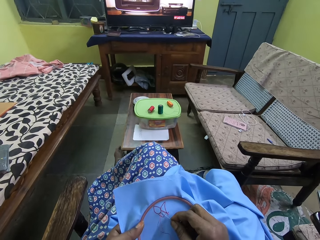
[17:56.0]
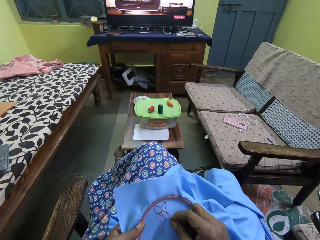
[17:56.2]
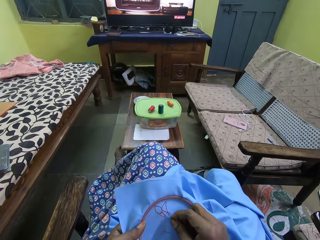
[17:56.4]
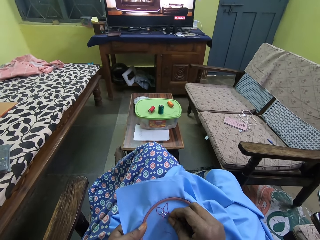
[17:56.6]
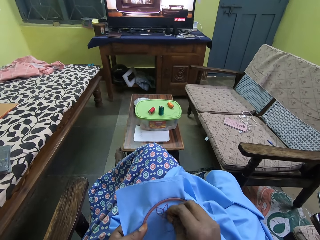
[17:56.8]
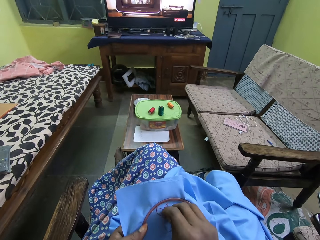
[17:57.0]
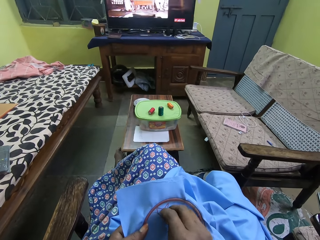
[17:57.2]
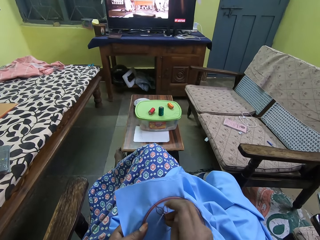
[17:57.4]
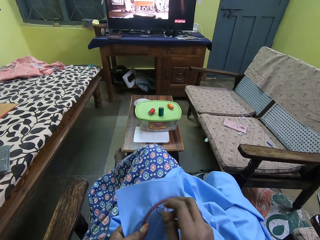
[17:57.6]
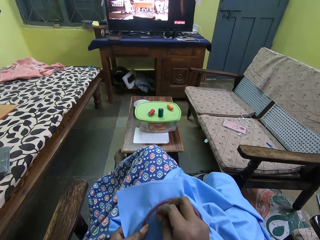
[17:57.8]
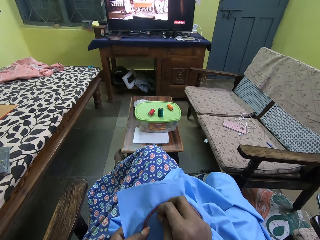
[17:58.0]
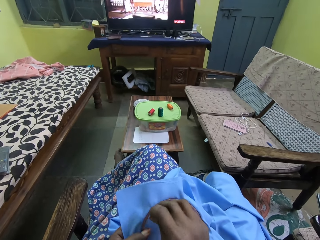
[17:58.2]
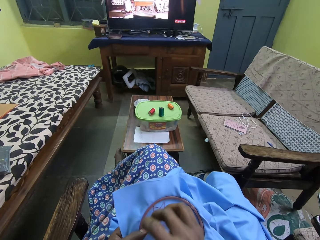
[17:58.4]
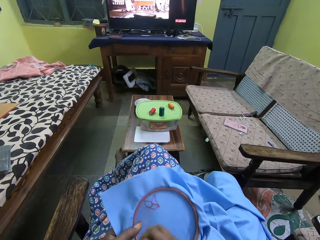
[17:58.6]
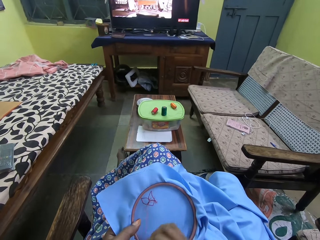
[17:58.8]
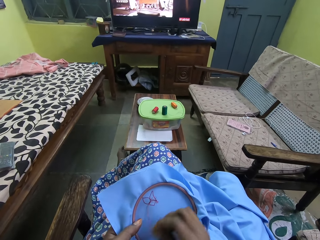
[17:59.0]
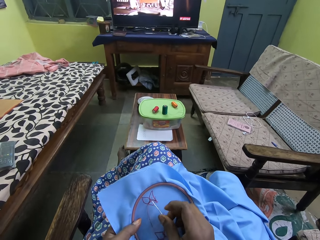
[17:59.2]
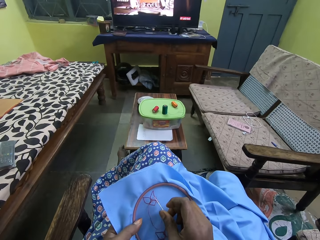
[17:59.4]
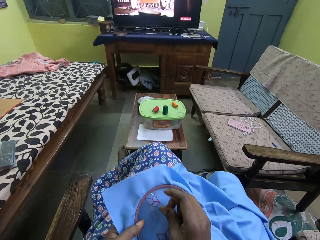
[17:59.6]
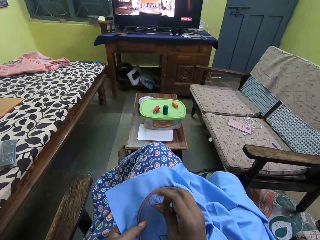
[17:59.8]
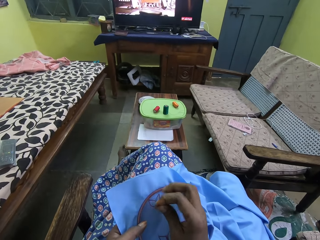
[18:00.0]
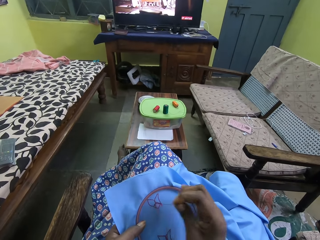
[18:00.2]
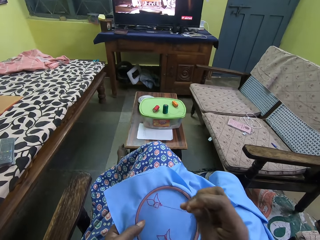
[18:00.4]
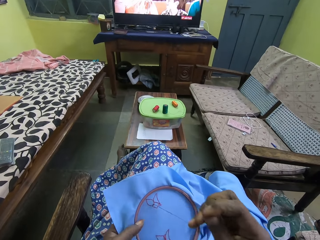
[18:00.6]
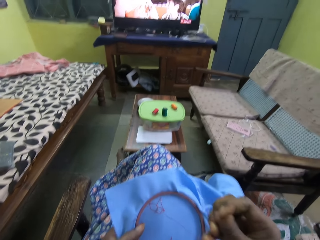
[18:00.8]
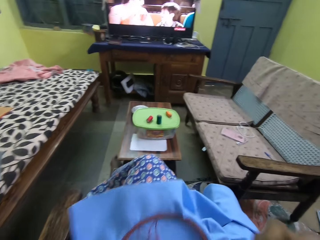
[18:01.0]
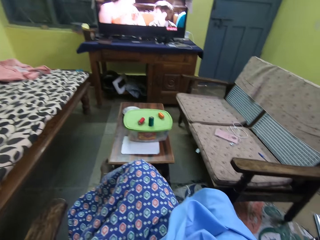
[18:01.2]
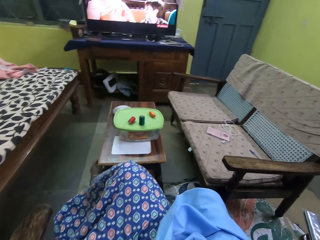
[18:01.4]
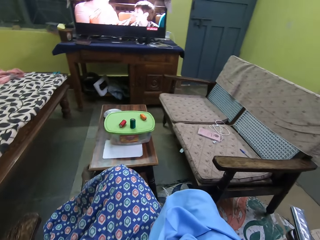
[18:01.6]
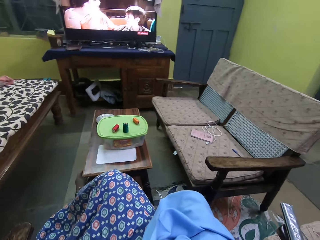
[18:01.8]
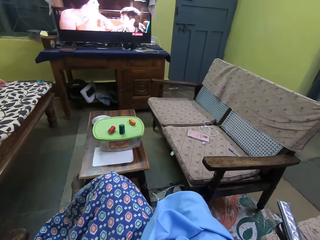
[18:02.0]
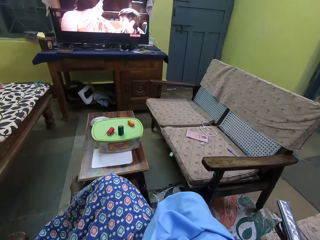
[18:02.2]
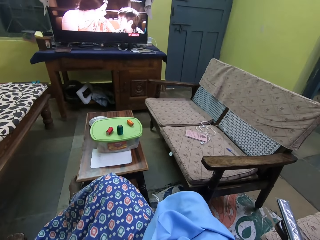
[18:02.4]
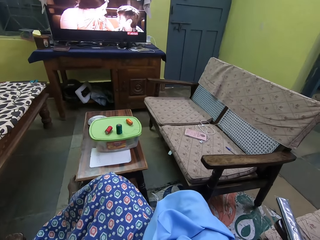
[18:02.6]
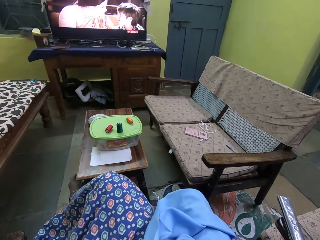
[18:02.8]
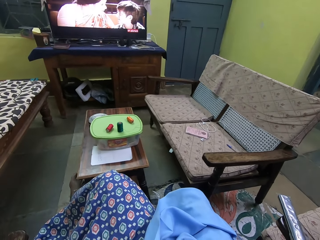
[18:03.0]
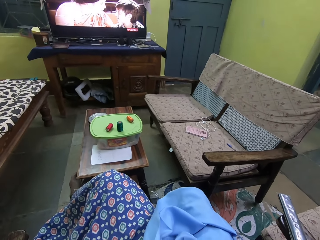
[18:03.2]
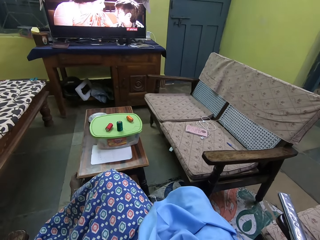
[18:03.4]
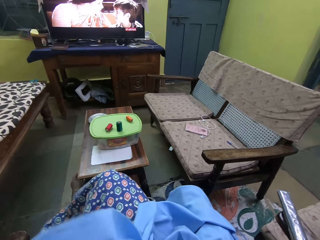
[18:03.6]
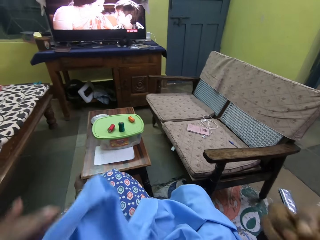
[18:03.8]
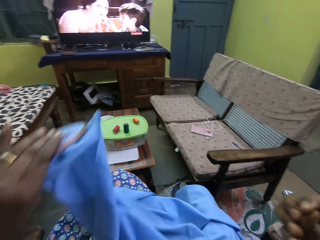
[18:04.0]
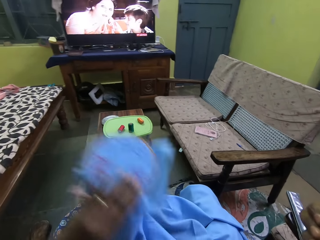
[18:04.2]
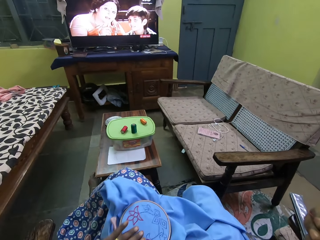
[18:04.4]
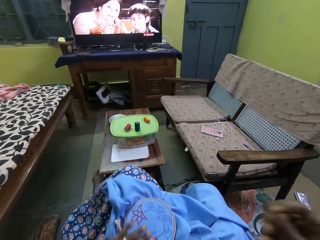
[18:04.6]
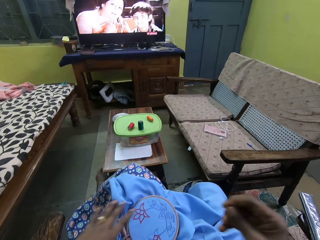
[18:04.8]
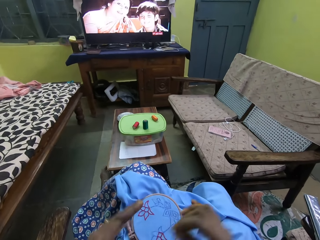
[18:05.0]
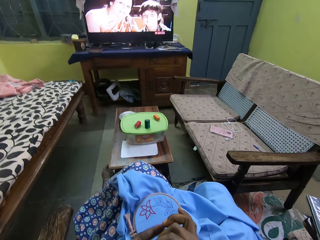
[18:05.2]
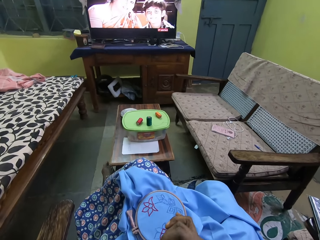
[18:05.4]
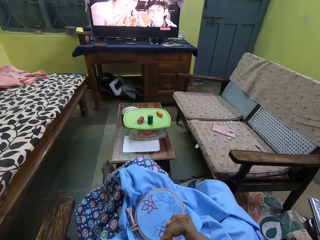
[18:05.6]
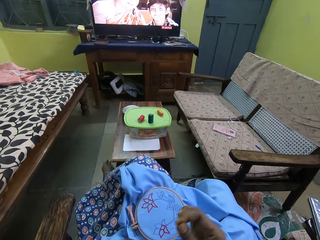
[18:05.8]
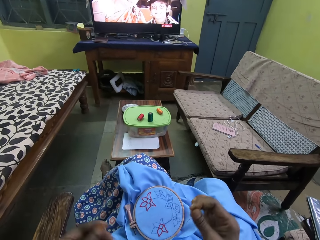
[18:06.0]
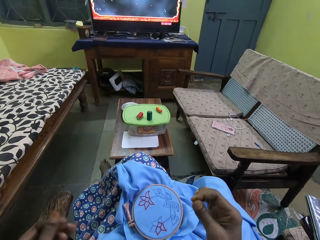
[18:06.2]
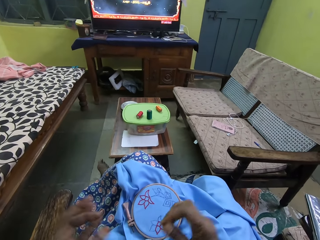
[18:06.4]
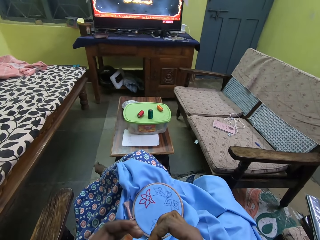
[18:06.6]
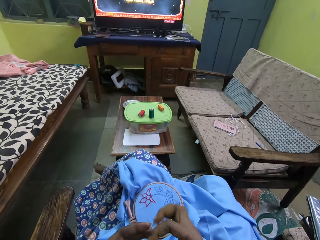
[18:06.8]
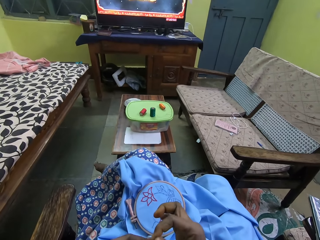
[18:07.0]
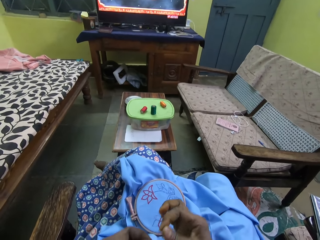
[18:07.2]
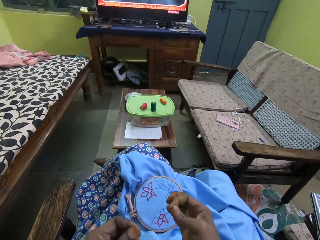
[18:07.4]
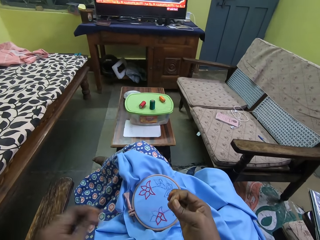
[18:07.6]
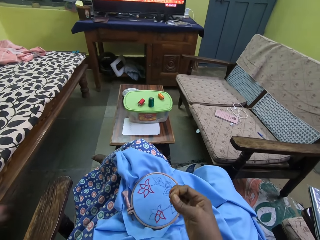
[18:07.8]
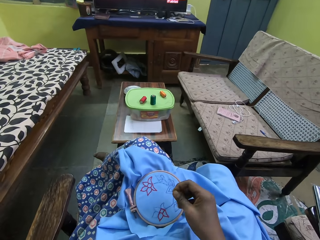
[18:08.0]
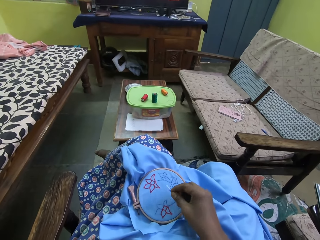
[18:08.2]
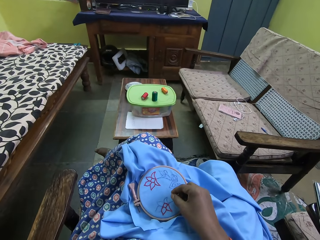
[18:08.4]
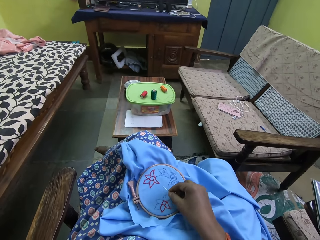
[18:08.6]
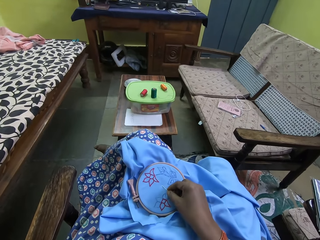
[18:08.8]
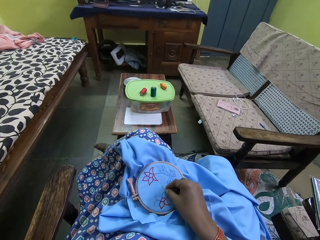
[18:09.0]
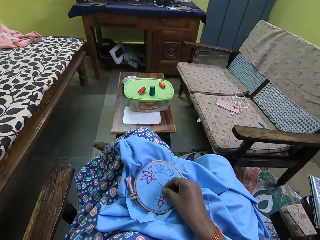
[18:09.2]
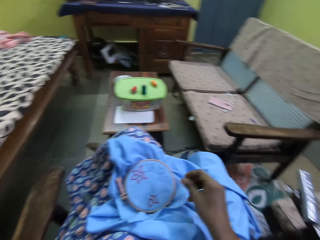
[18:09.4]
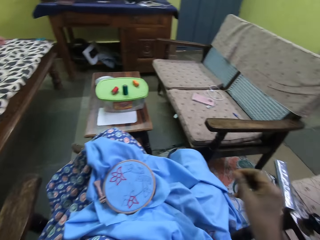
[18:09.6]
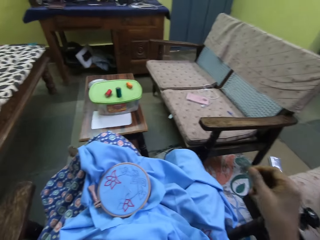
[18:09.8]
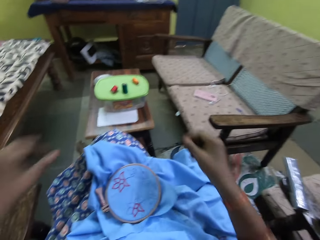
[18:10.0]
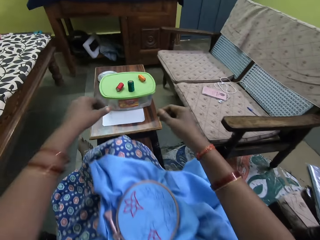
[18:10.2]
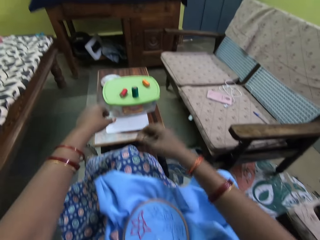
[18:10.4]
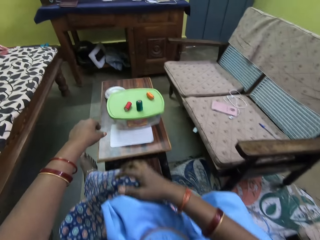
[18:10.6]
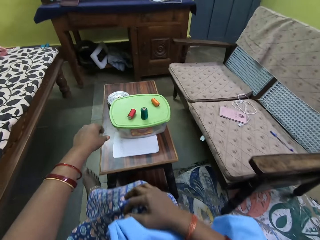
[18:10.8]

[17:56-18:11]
The camera wearer stitches. She pulls the thread. She lifts the cloth. She drops the embroidery hoop on her lap with her left hand. She removes the thread from the needle with her left hand. She throws away the thread. She inserts the needle and thread in the fabric with her right hand. She attaches the needle to the thread.

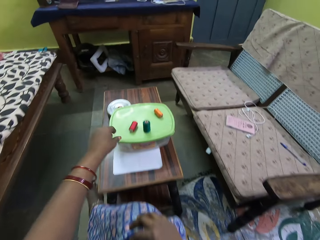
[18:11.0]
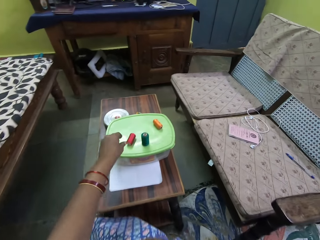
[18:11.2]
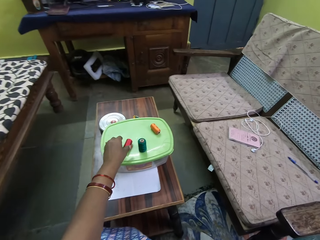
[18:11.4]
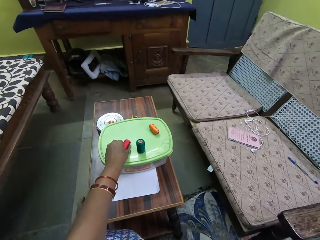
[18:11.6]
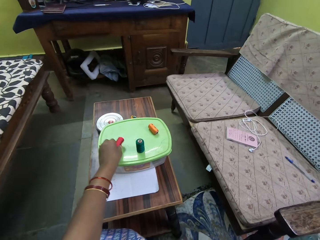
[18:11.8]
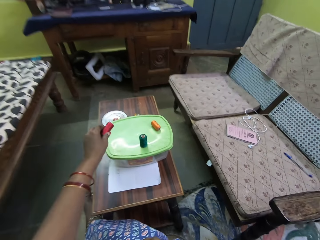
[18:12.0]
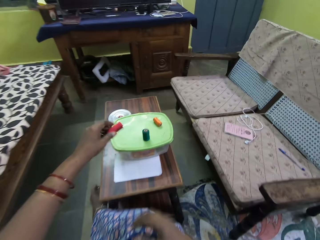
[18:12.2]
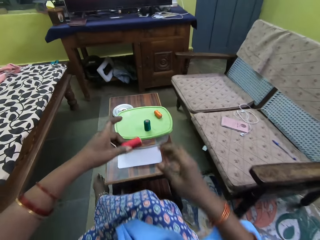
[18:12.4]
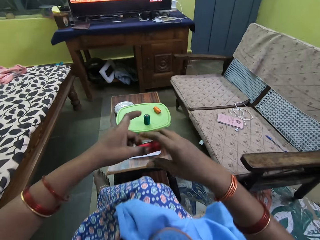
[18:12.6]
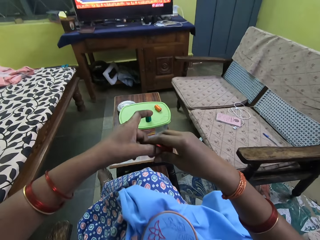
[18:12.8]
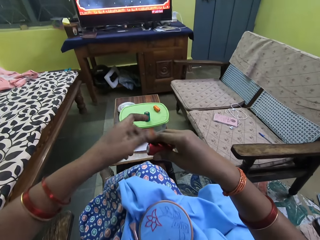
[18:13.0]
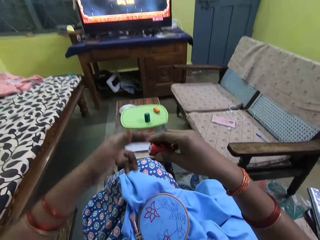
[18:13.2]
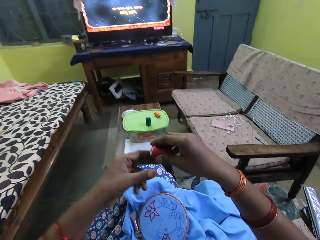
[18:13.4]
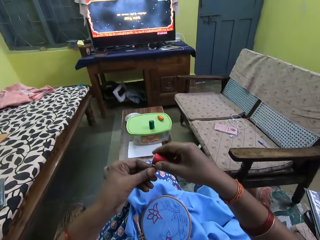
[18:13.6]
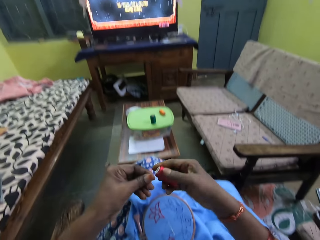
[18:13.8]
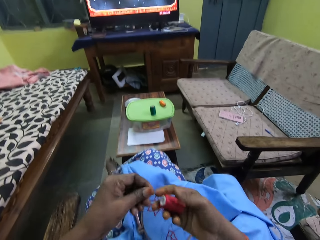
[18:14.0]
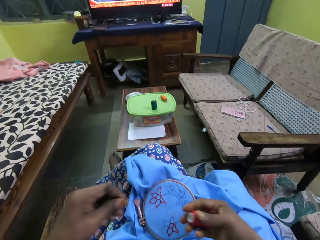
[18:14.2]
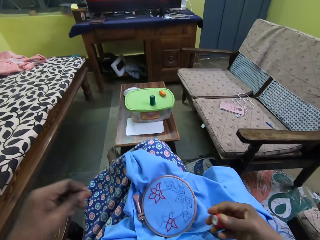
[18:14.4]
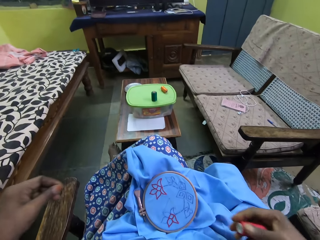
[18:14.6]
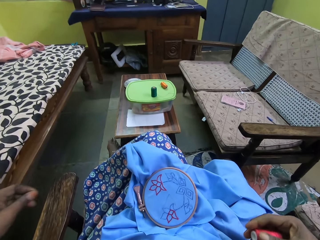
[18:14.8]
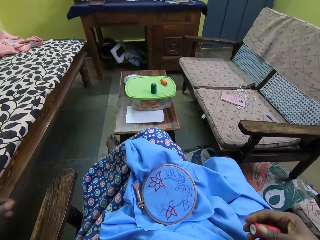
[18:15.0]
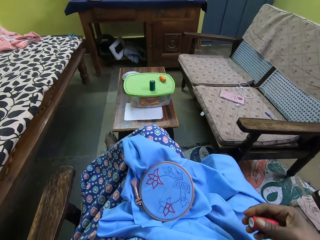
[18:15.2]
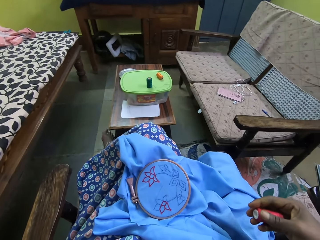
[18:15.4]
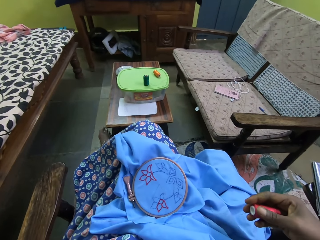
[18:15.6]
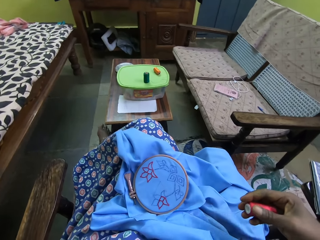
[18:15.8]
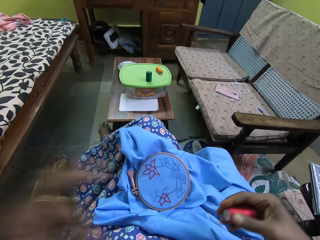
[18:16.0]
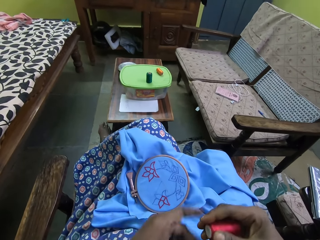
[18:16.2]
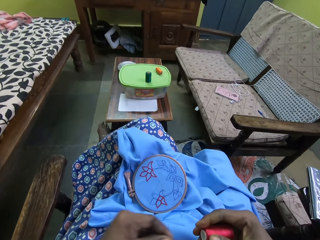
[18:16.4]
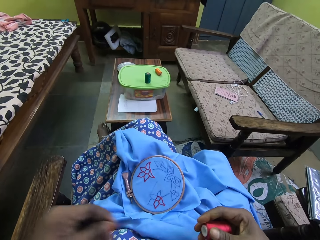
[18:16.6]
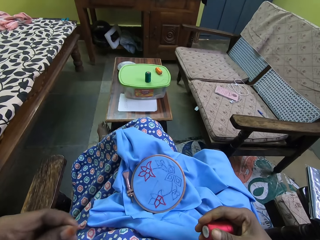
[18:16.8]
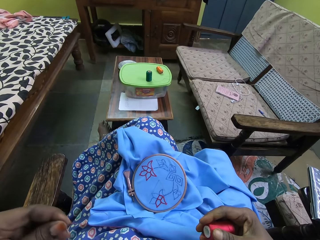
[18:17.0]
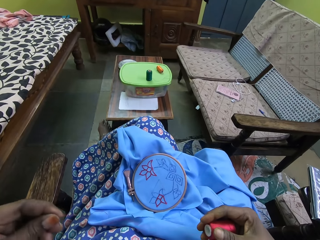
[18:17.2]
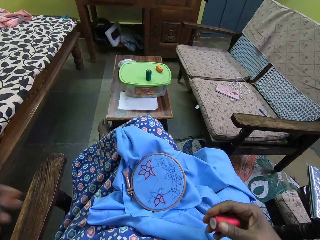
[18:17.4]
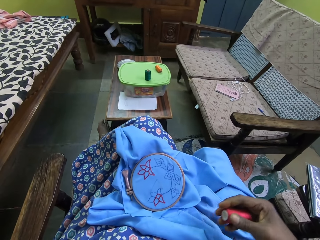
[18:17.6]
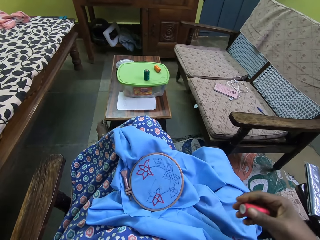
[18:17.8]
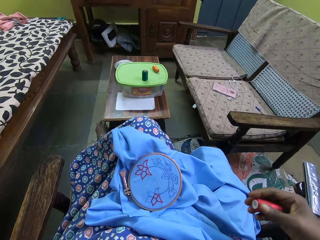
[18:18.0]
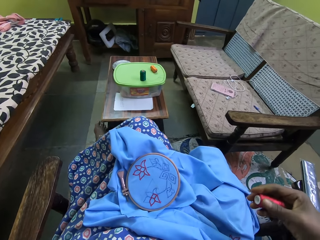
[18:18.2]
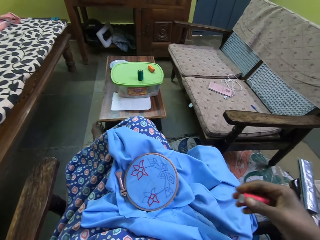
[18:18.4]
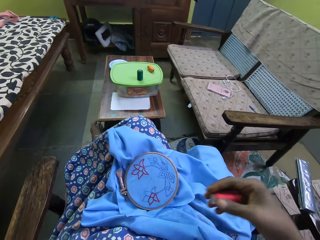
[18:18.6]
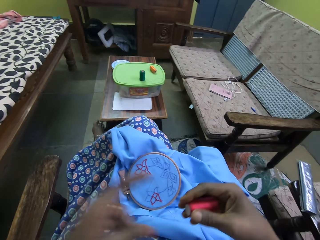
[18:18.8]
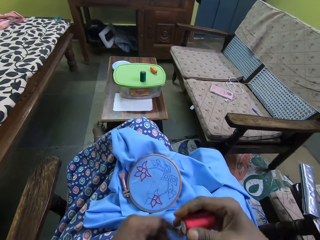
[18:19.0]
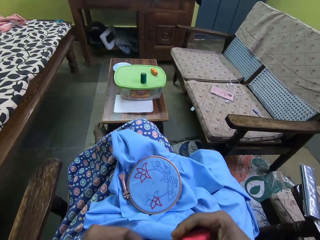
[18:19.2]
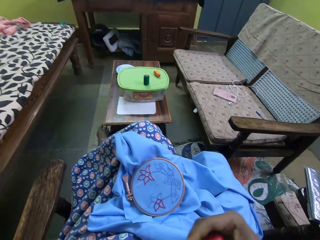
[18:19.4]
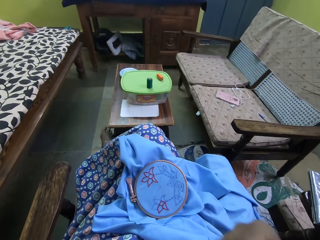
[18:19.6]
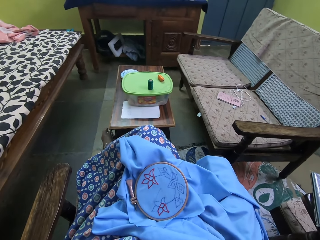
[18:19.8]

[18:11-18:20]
The camera wearer picks up a thread from a plastic container on a table with her left hand. She passes the thread from her left hand to her right hand. She pulls the thread with her left hand.
